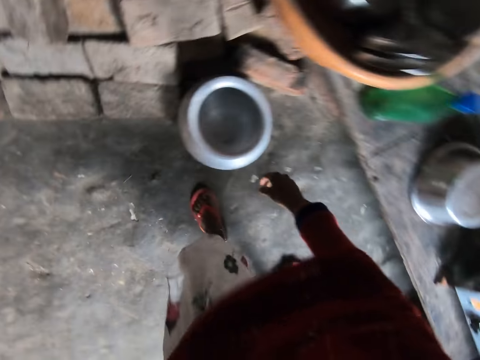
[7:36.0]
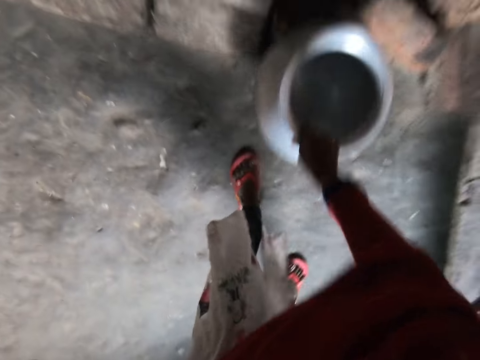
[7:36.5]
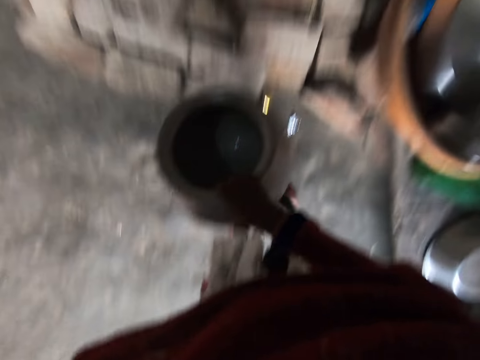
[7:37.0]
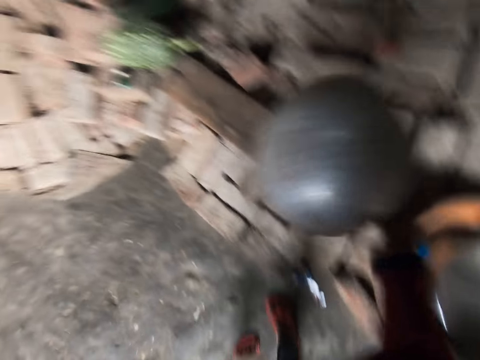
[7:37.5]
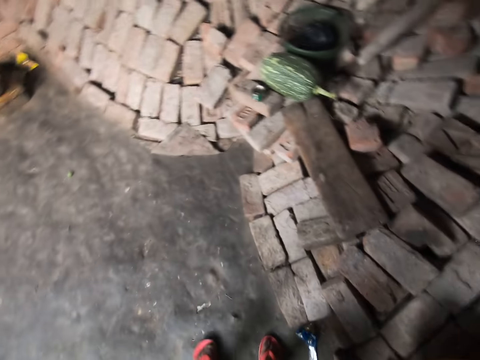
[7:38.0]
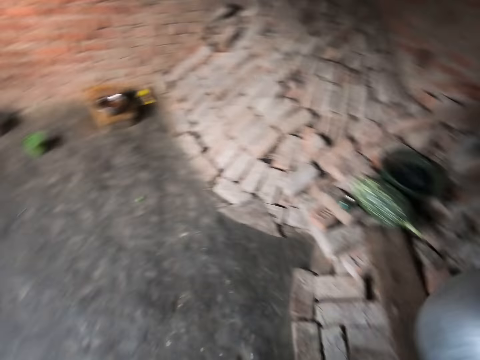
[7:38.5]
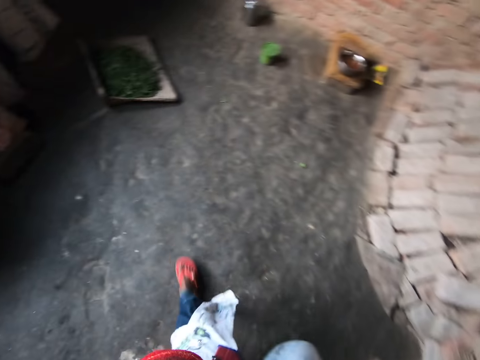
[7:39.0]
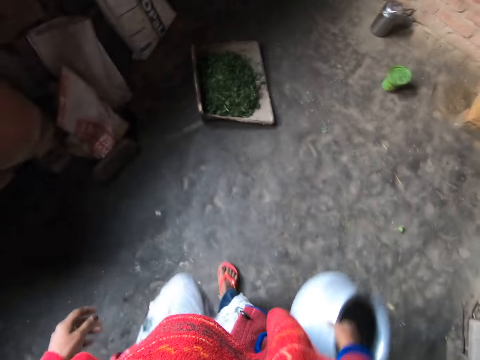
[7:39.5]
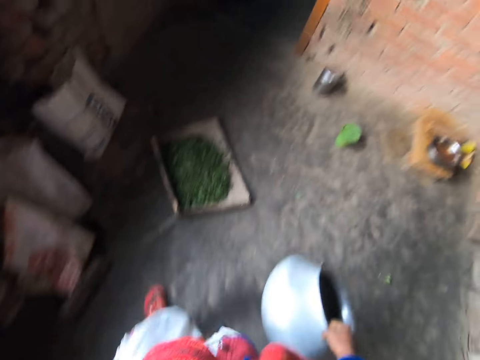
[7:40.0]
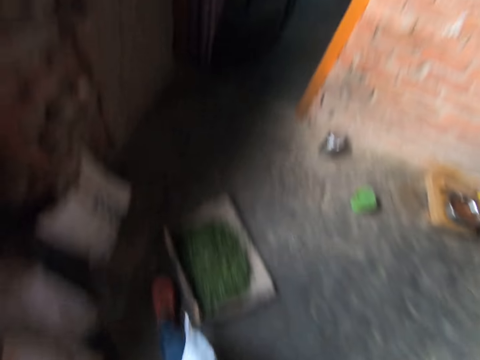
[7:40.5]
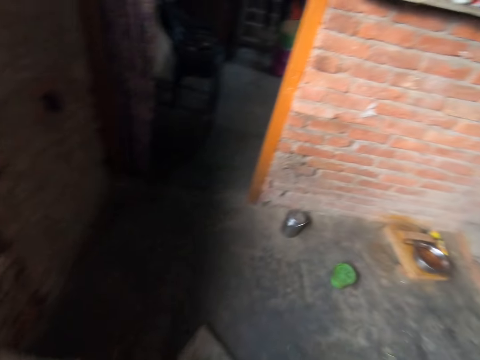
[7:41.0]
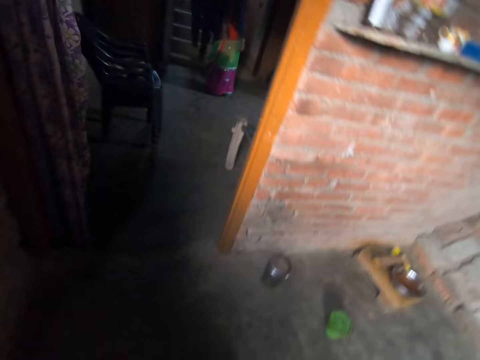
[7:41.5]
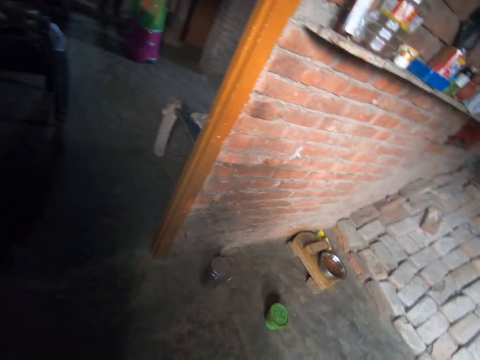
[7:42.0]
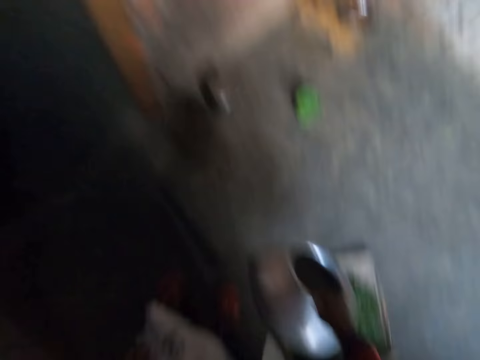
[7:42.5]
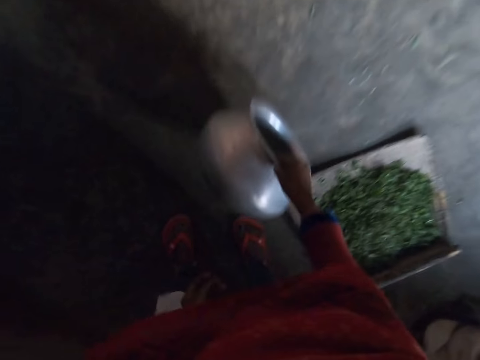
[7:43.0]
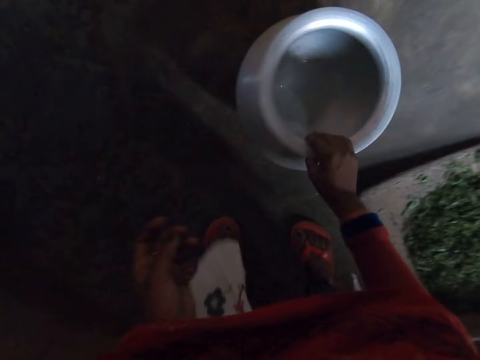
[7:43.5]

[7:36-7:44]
The camera wearer picks up a cooking pot. They pour the liquid from the pot. They walk in the room. They carry the pot. They place the cooking pot on the floor.

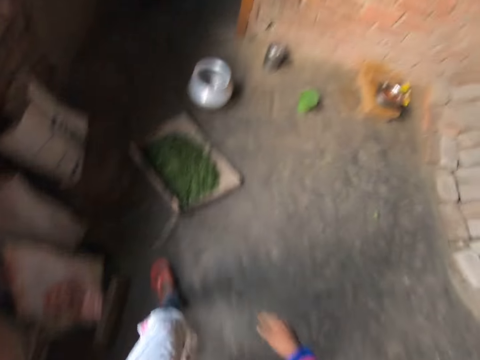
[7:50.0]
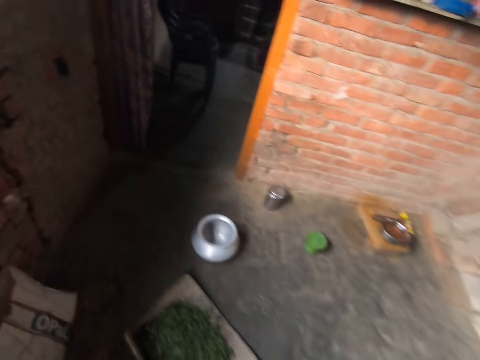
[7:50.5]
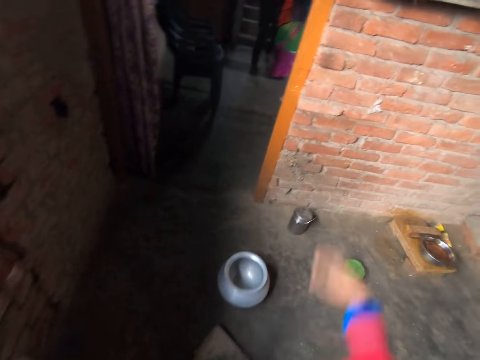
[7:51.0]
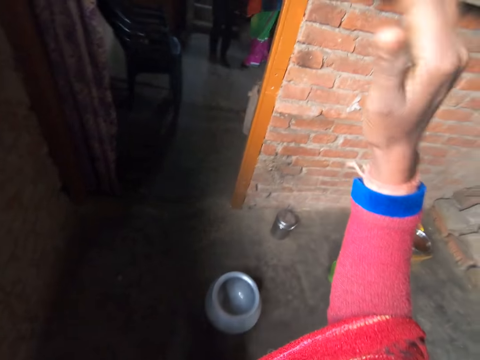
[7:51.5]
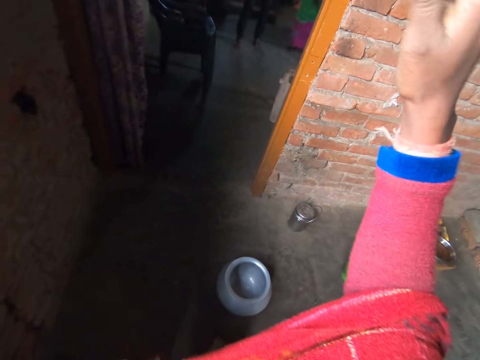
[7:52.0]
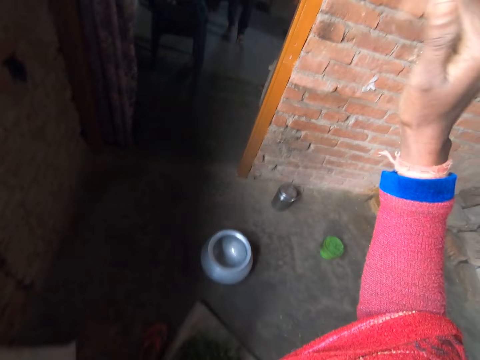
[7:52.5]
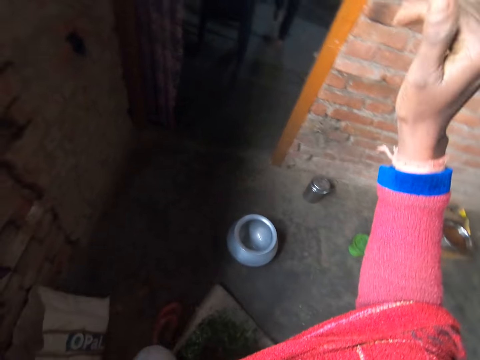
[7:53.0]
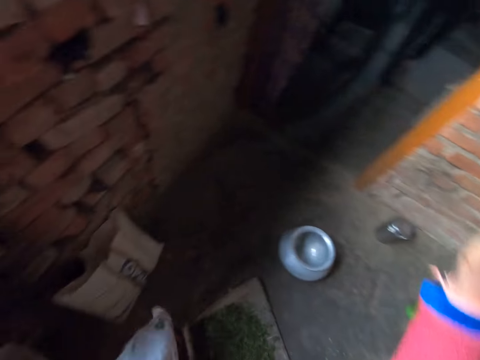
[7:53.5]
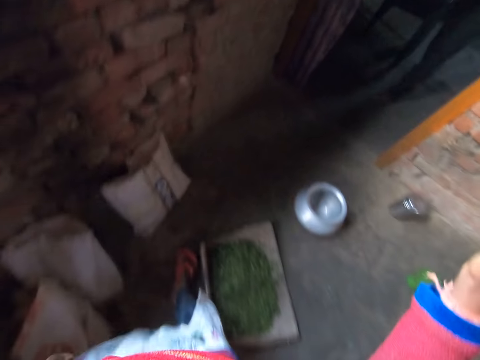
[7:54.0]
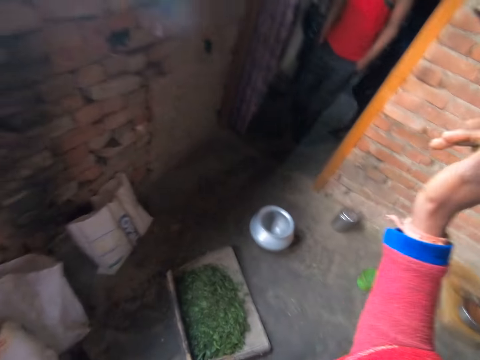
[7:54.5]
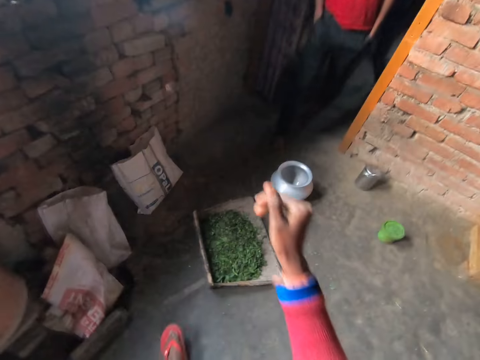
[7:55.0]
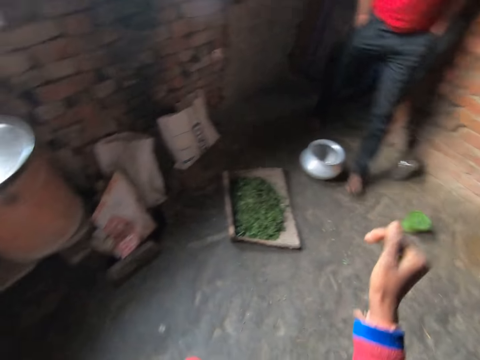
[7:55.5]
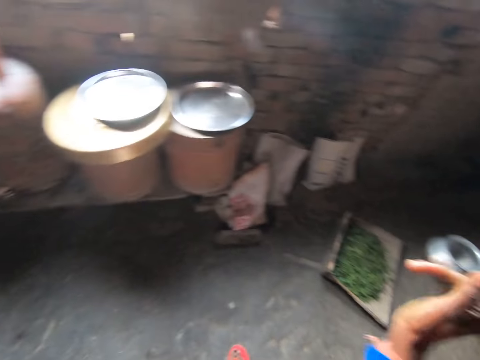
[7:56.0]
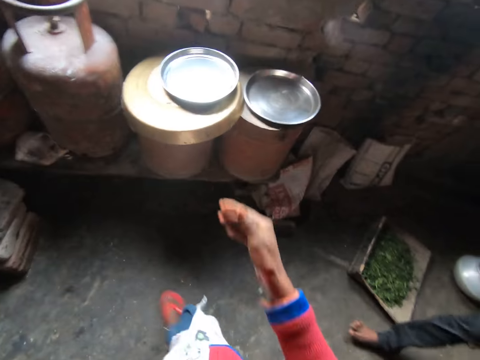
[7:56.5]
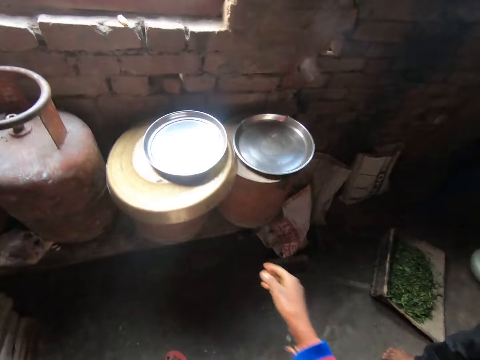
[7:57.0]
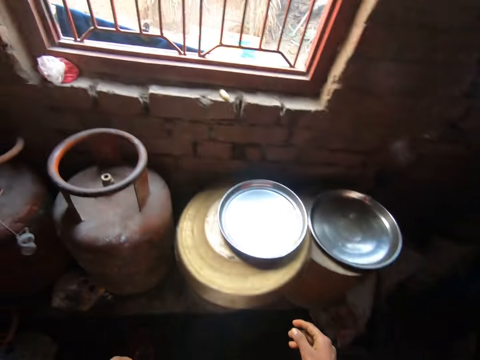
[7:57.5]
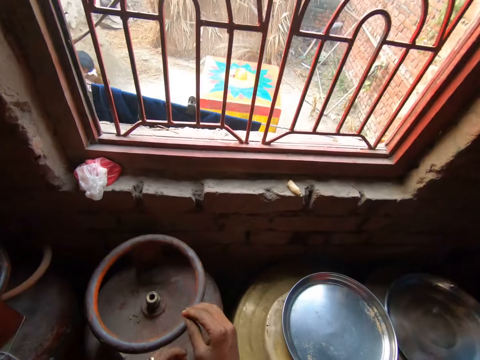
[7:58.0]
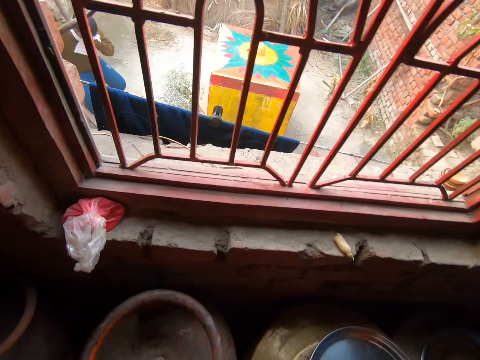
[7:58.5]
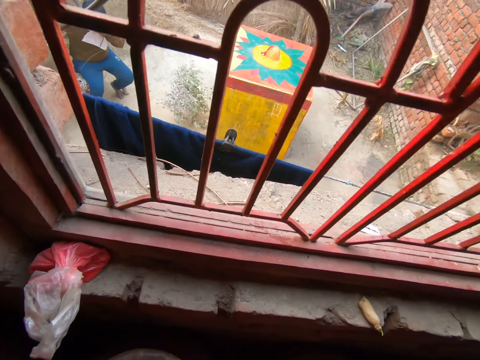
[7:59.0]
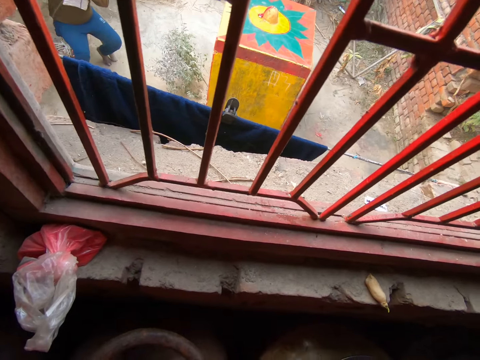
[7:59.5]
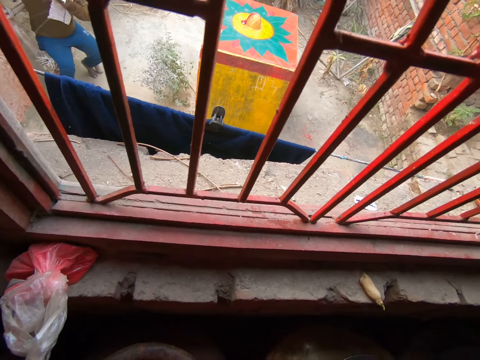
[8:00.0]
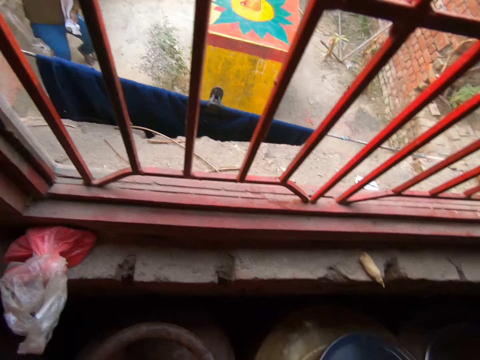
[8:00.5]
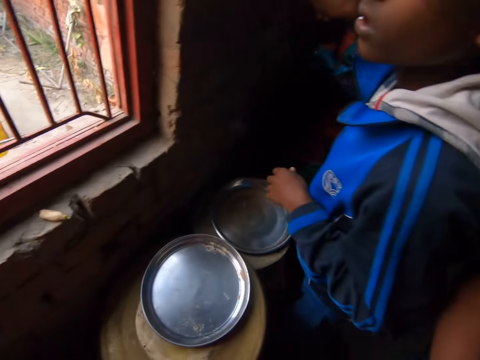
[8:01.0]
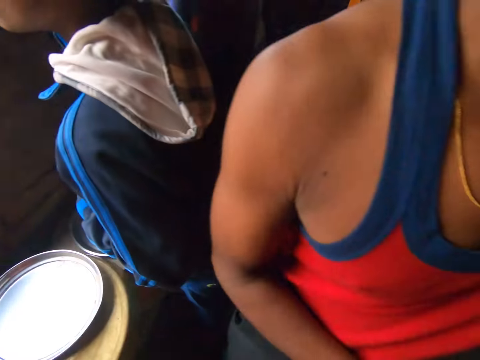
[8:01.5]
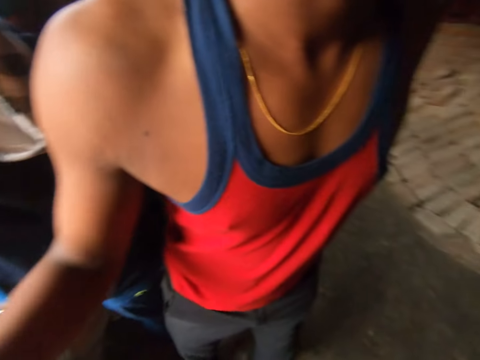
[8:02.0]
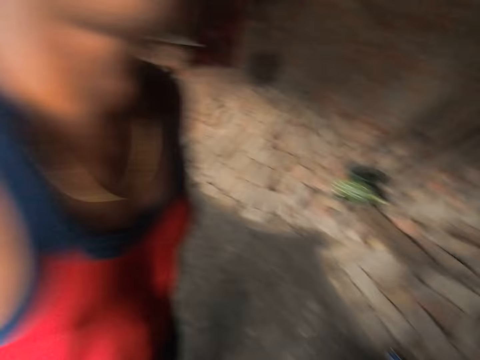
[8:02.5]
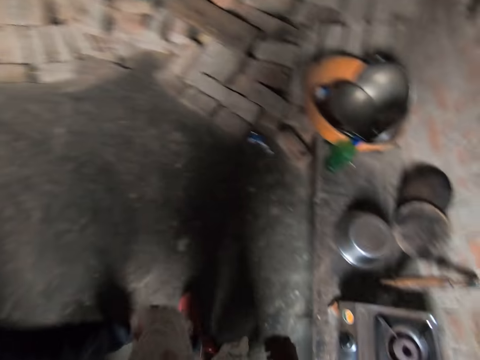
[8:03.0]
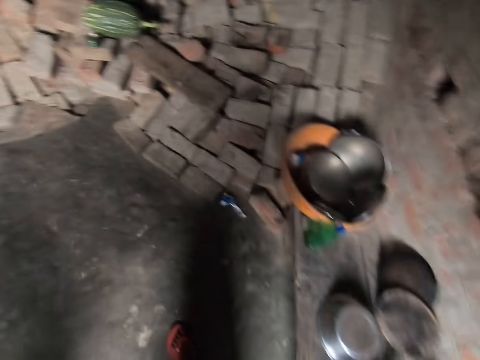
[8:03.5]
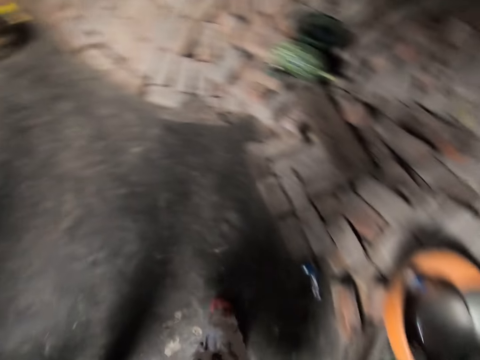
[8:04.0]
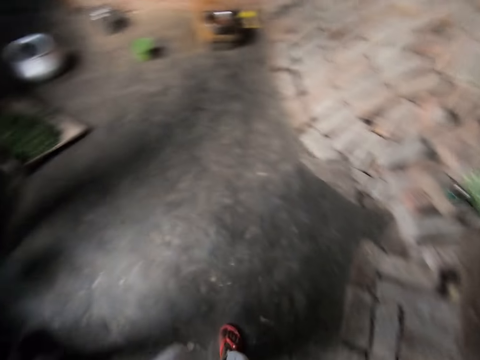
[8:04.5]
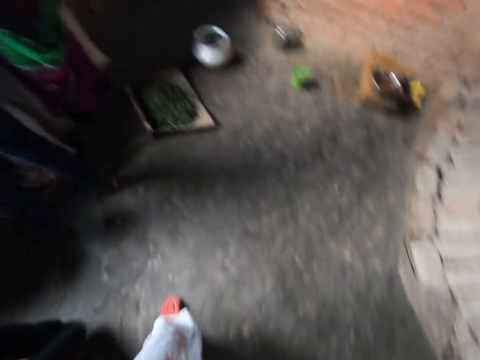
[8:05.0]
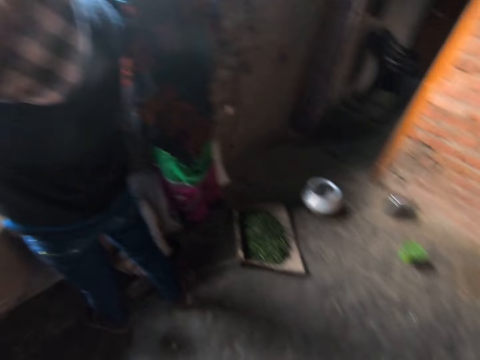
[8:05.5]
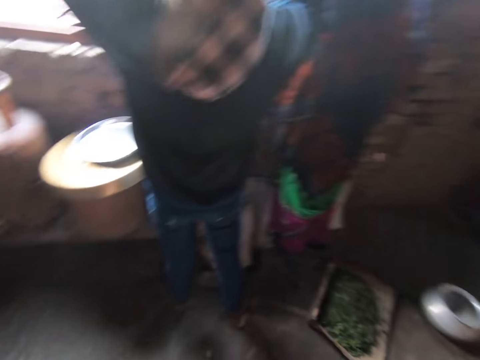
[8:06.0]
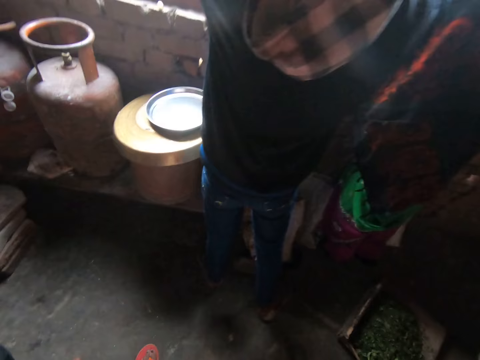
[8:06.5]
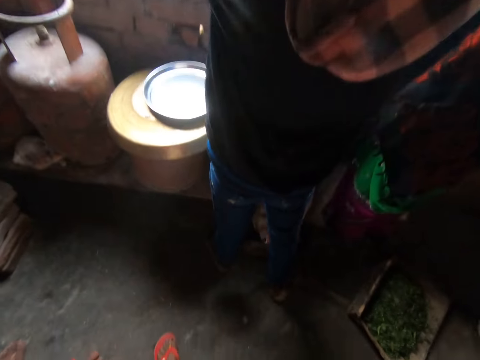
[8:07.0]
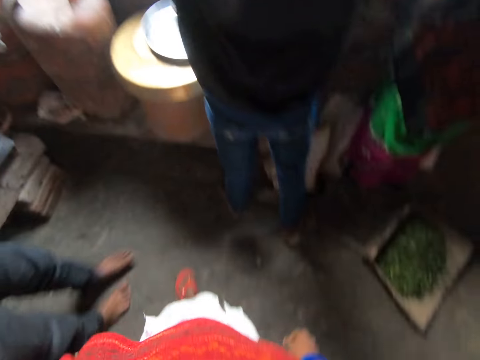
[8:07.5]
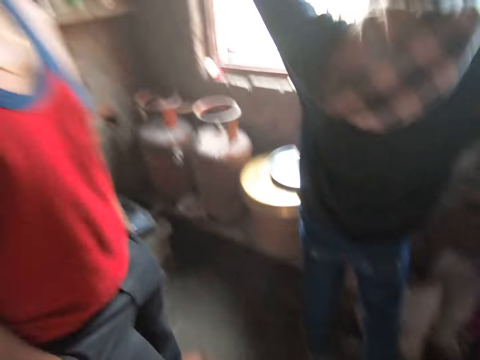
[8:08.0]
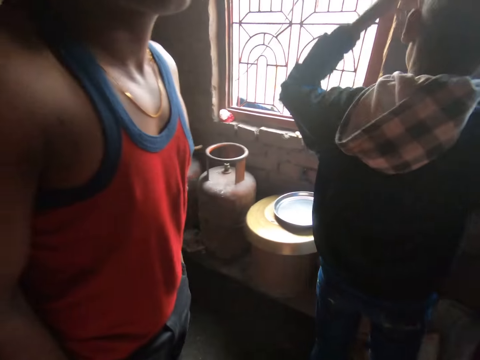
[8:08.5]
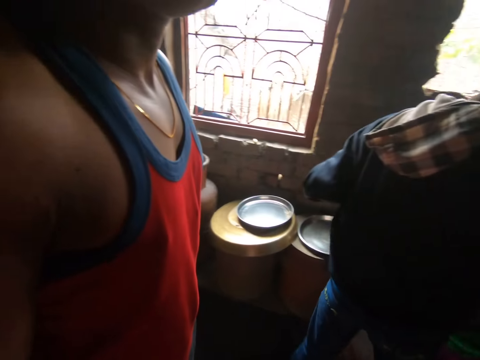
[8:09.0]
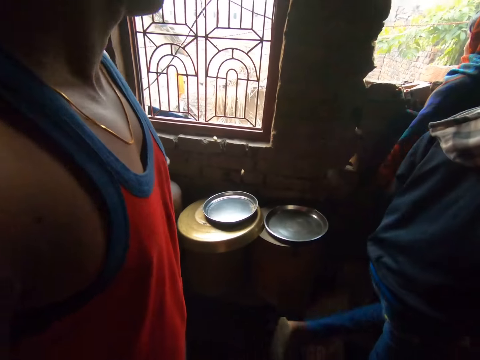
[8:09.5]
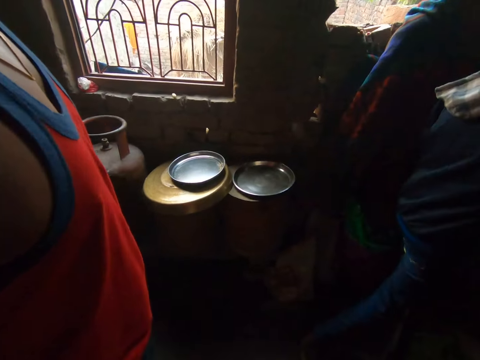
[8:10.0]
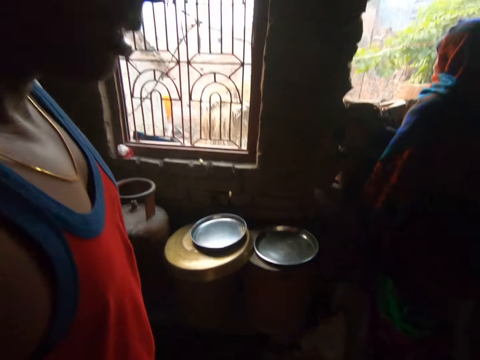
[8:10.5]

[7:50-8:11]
The camera wearer walks around. A man and a lady stand in the house. The camera wearer calls the man. She raises the hand. The man walks toward the camera wearer. The camera wearer walks in the room. She places her hand on a gas. She looks at another man. The other man wipes his nose with a handkerchief. The camera wearer interacts with a person. A boy and the first man stand in the room. The camera wearer looks around. She walks in the room. The lady and the boy stare outside. The camera wearer walks around. The first man walks in the room. The boy walks in the house.
